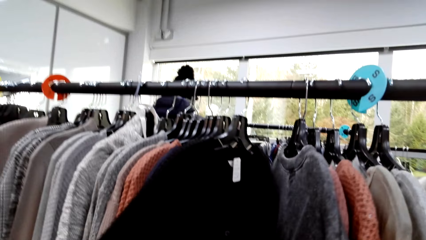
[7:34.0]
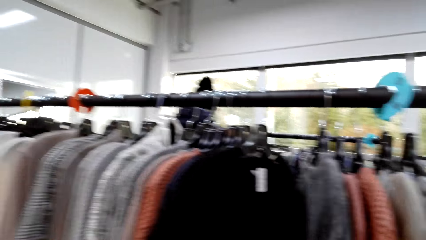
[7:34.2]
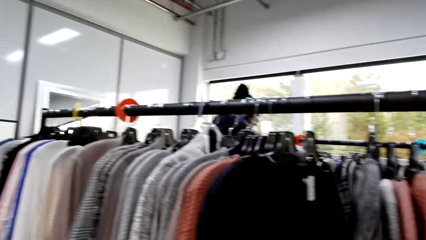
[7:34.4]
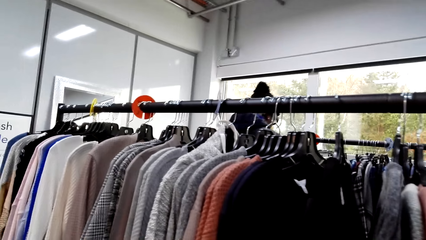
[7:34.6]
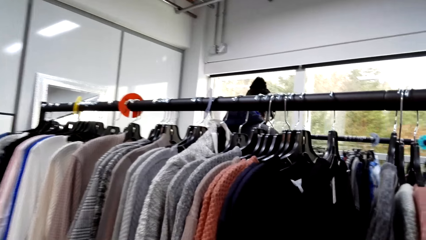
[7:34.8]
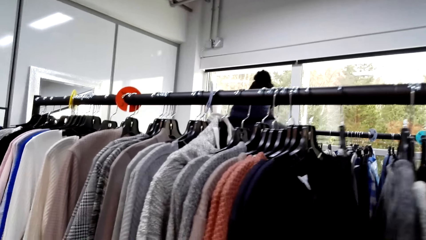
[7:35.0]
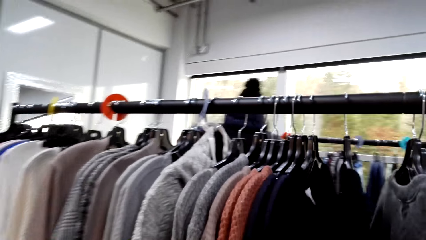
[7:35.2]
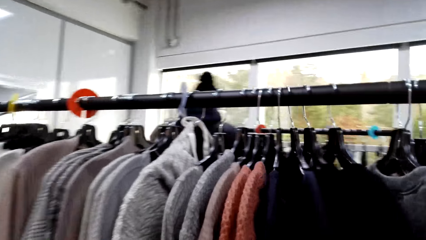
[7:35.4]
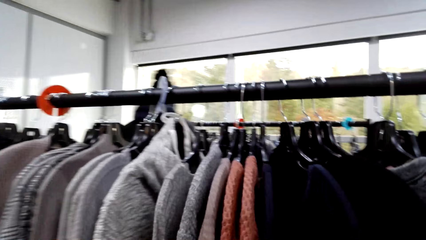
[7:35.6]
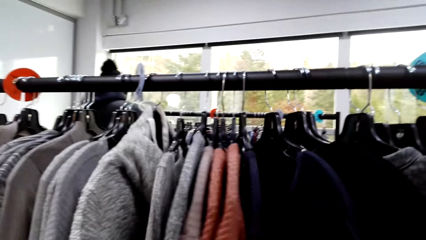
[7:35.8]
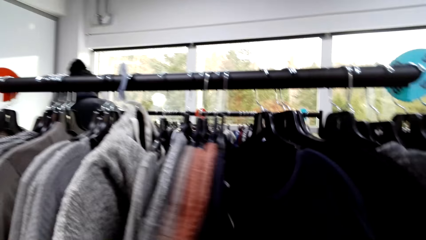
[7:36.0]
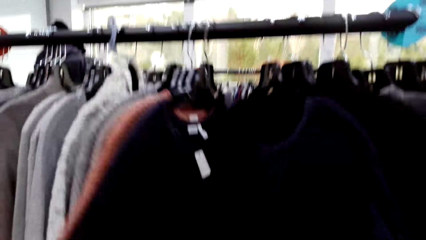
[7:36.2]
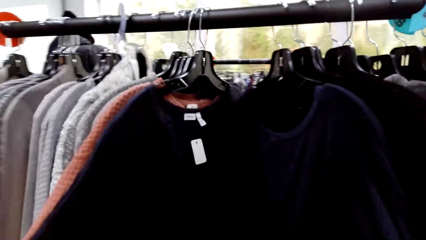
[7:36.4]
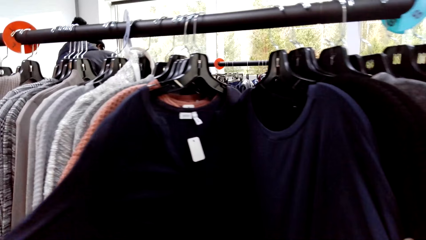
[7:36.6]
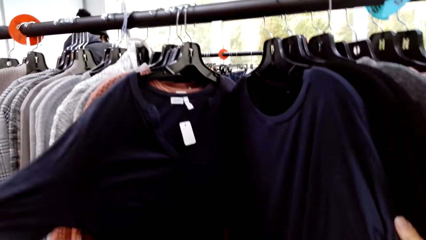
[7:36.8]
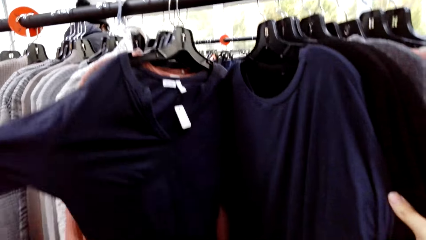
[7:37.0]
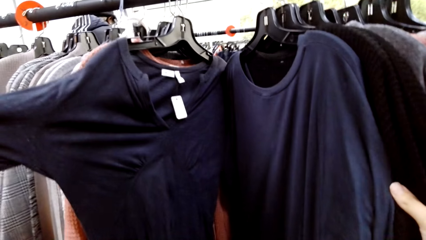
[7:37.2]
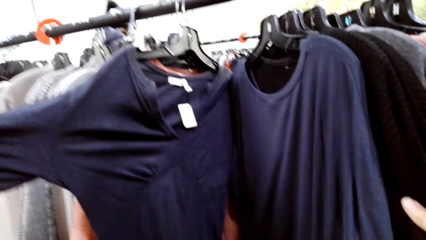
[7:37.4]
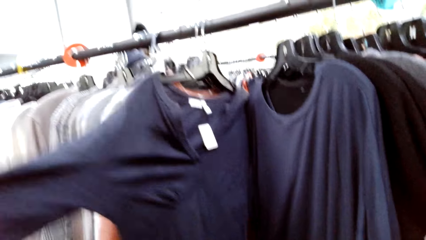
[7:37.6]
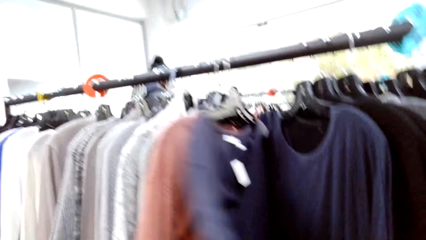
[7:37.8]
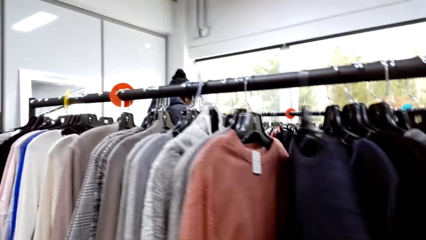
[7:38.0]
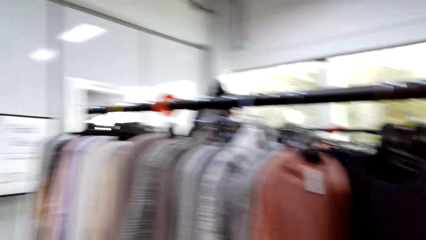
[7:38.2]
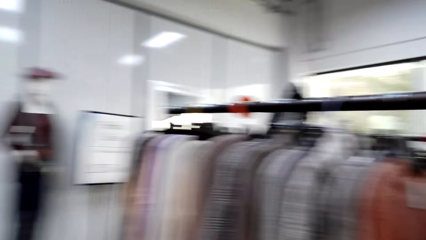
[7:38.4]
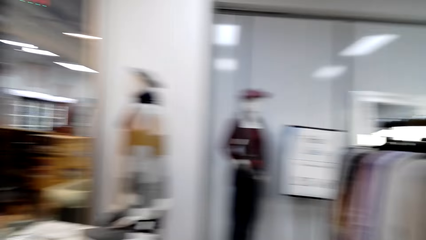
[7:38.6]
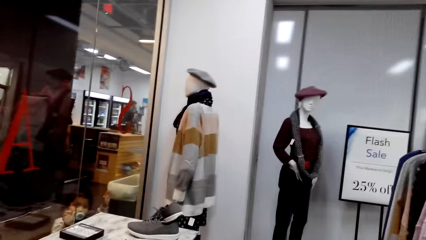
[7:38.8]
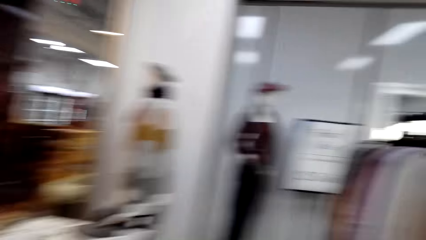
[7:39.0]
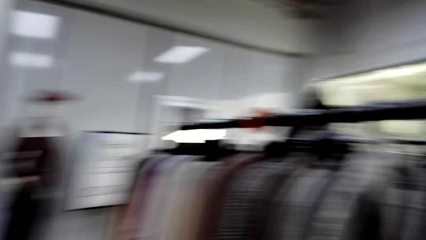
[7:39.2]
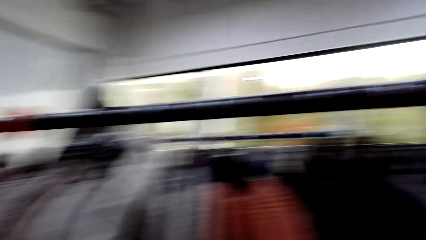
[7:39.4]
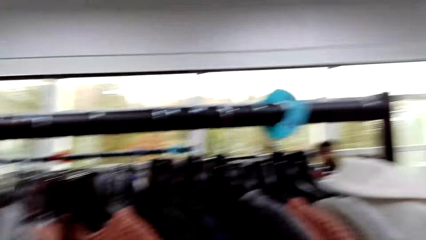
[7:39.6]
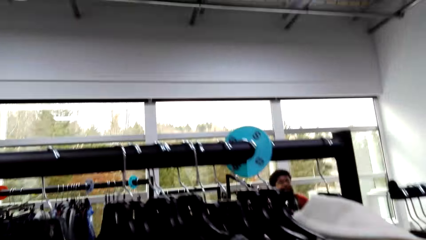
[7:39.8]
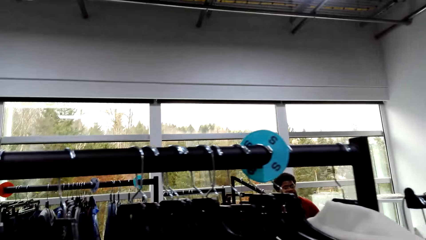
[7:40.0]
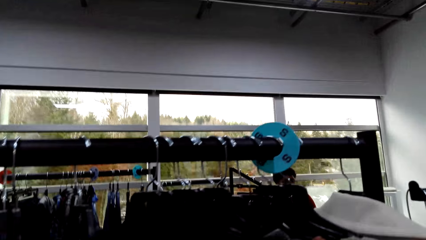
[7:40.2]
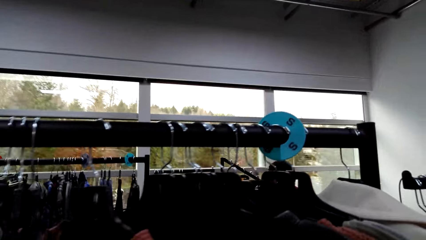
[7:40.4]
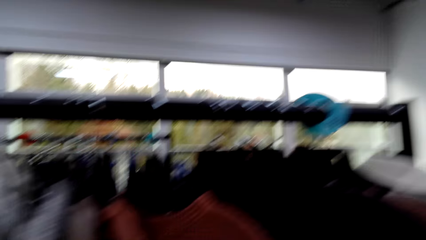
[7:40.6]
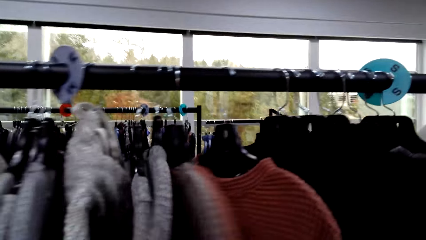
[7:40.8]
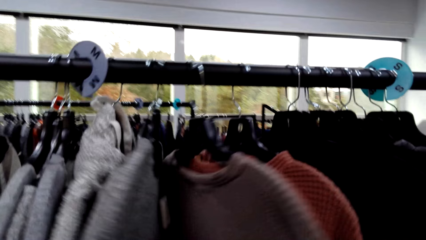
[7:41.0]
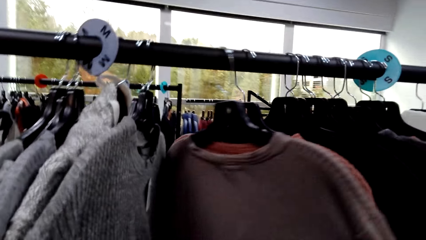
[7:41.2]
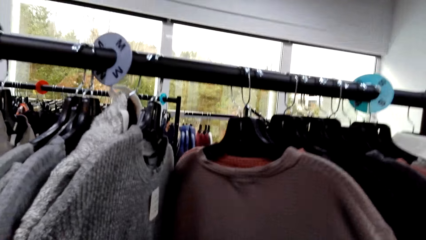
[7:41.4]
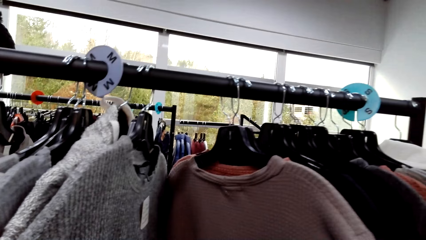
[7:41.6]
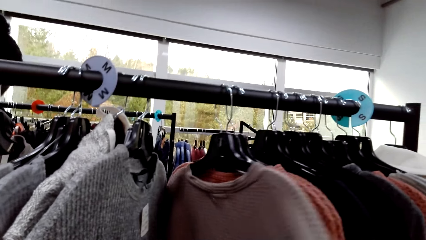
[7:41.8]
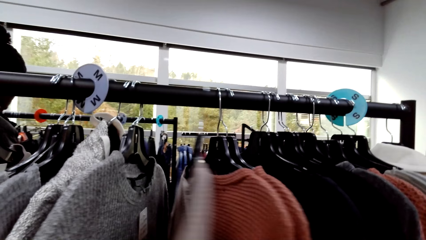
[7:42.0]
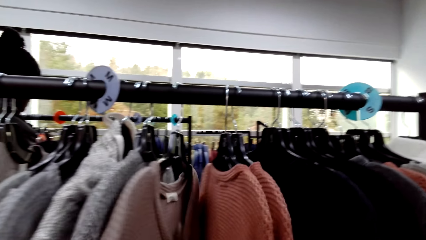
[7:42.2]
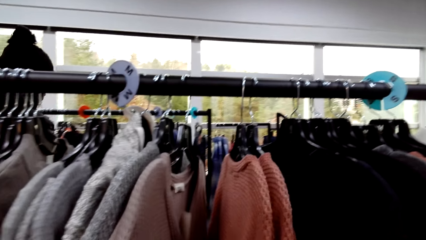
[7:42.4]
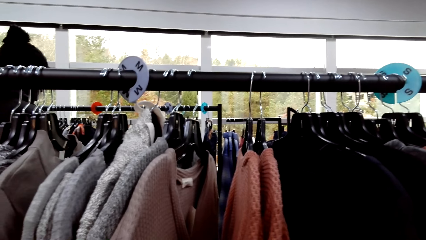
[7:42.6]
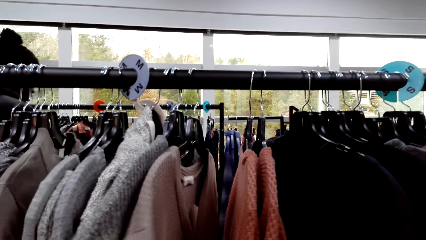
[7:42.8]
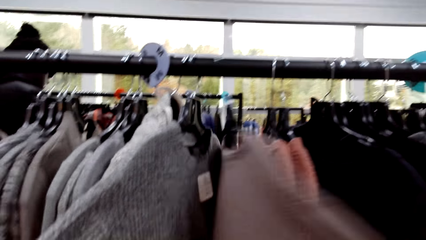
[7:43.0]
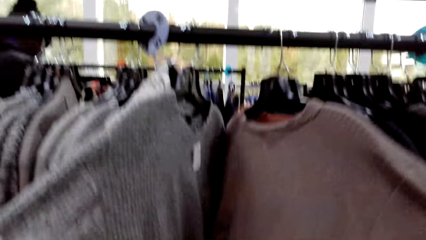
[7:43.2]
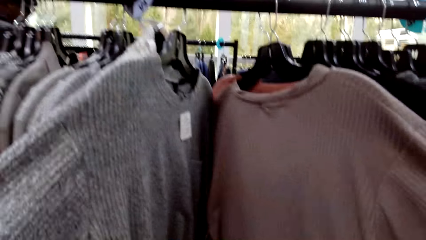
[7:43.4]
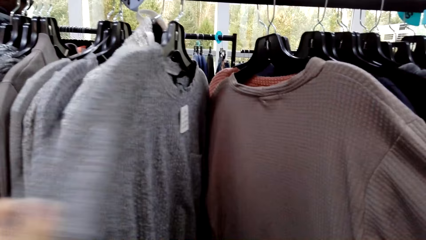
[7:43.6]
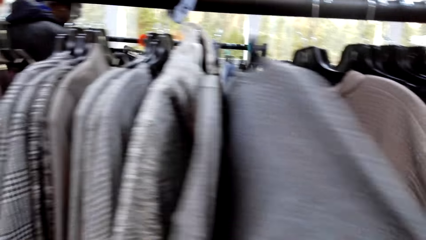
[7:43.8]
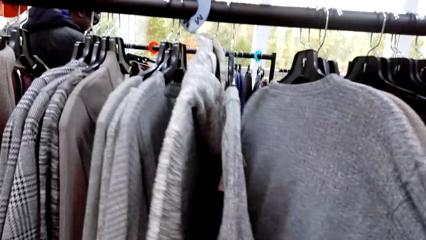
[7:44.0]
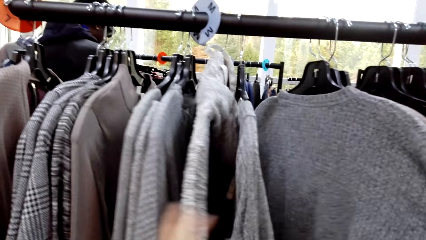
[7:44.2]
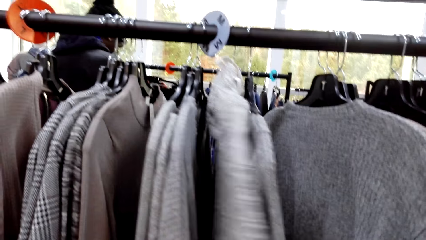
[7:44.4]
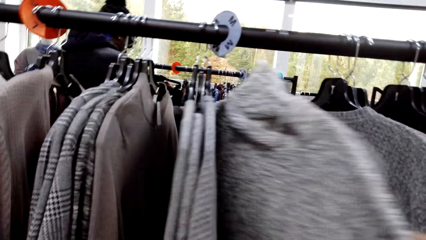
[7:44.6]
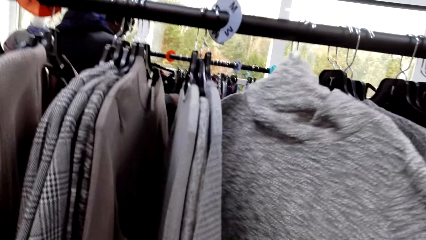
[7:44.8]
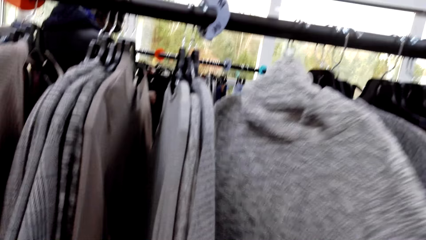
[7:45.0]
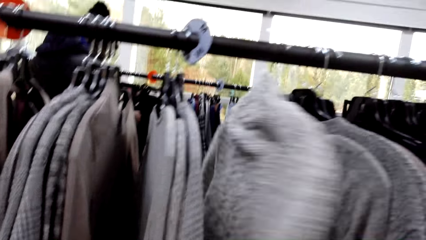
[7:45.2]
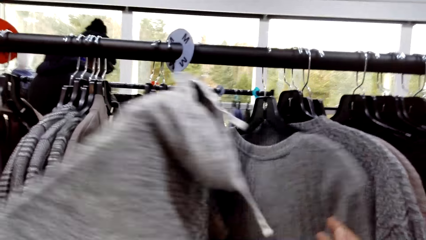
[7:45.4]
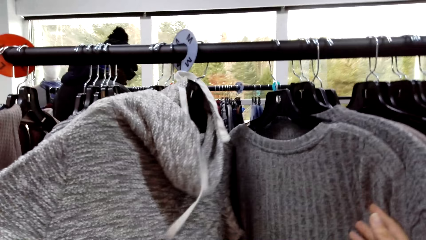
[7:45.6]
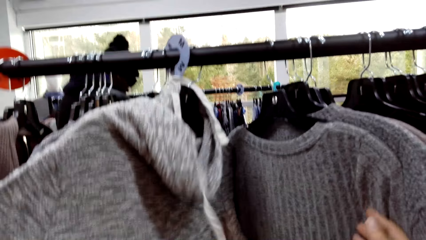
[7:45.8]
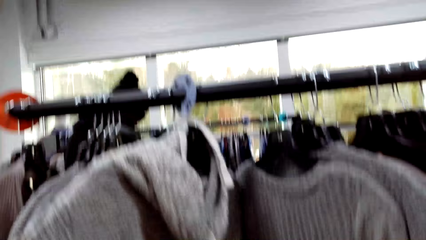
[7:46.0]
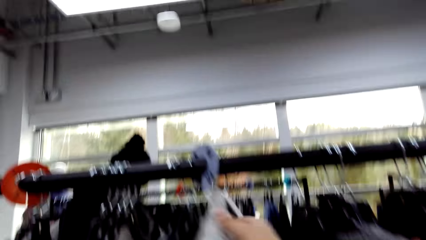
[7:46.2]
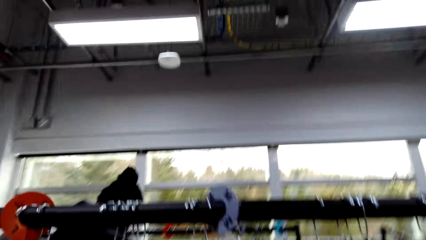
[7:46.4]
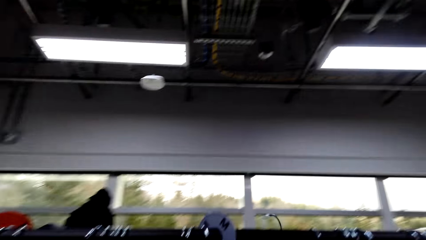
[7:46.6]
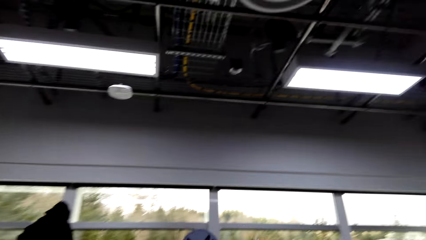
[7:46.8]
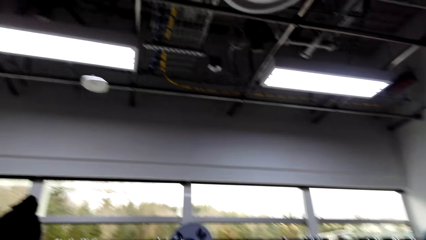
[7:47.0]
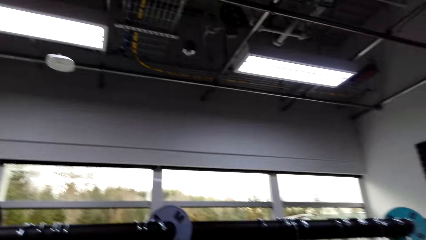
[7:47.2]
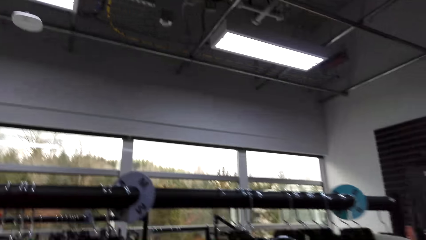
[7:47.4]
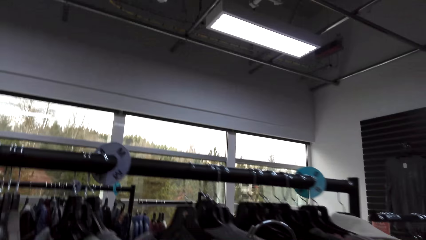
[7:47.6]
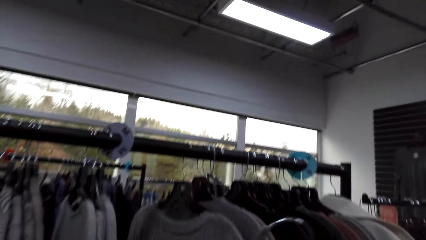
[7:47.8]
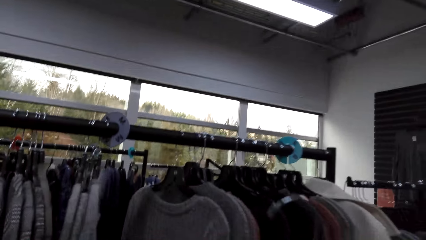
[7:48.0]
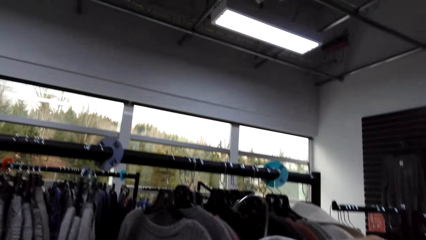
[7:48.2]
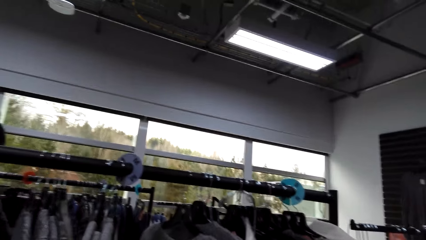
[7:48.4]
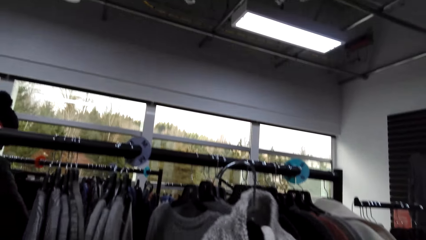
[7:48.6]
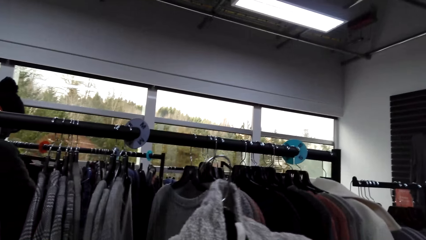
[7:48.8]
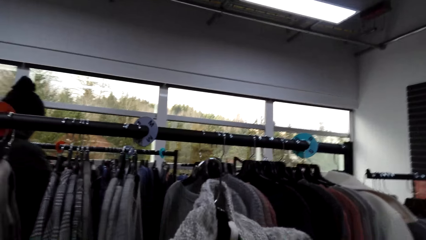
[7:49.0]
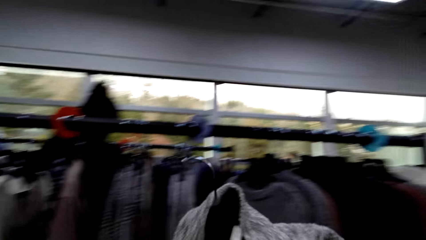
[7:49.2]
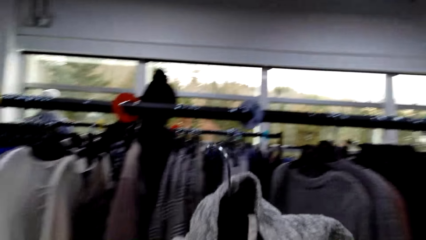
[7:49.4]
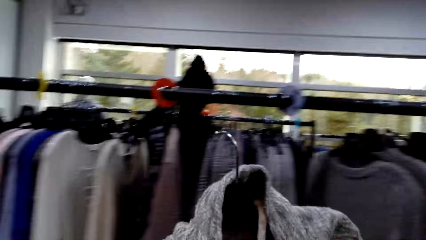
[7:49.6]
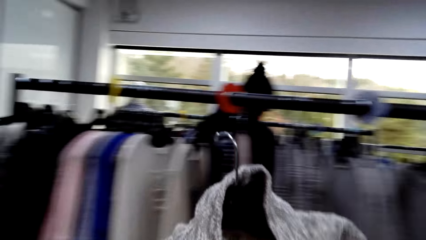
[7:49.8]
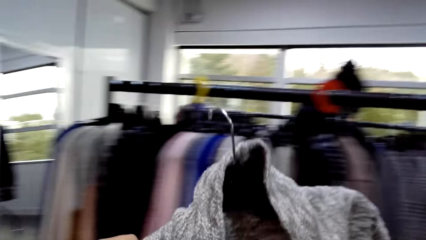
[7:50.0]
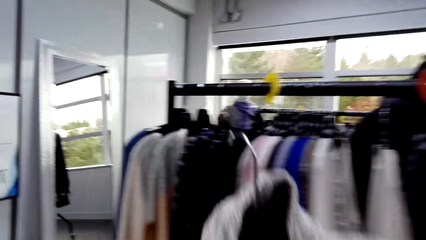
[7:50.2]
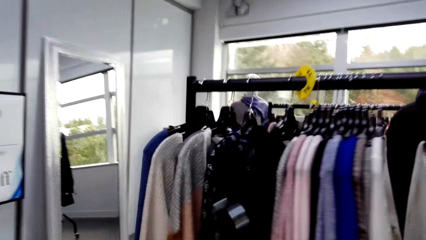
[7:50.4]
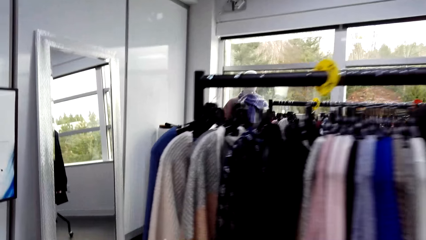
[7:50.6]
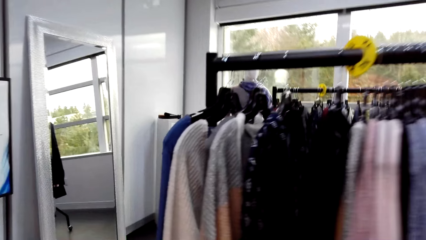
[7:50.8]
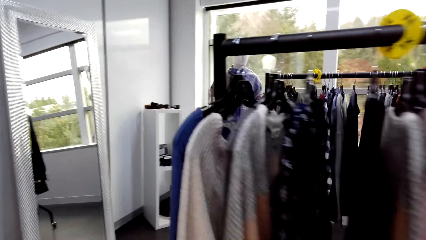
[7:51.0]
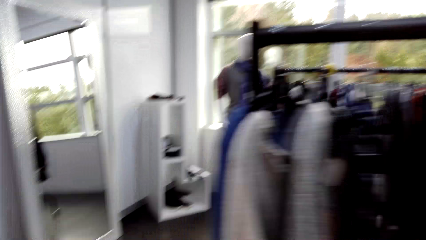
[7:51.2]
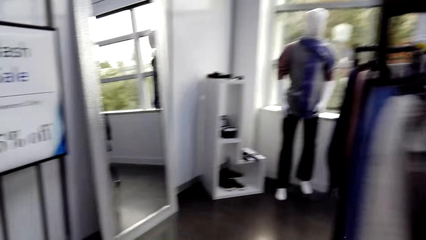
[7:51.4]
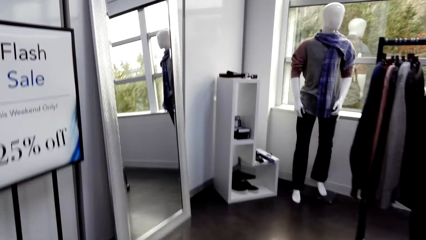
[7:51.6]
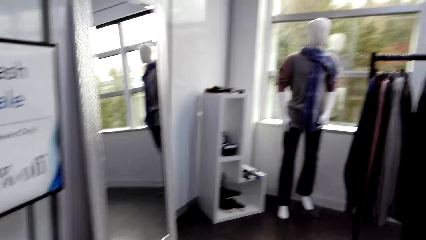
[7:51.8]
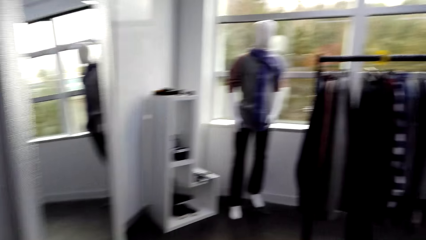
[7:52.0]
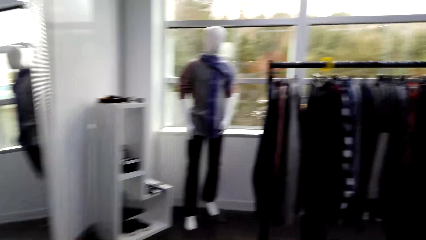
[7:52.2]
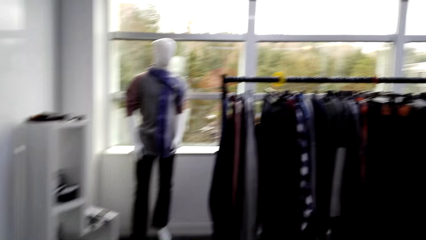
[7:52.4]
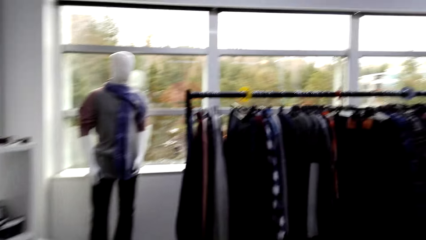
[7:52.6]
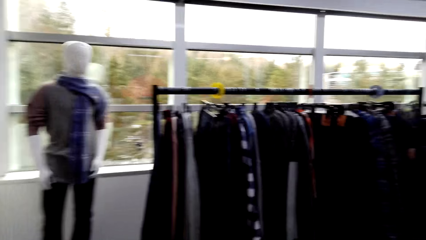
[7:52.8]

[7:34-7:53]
The camera wearer looks around the clothing store. They browse clothes on the rack. They pick the clothes from the rack. They move in the clothing store.
